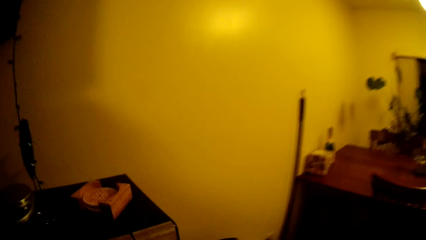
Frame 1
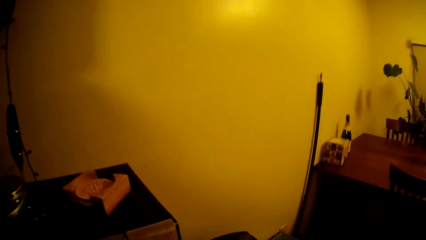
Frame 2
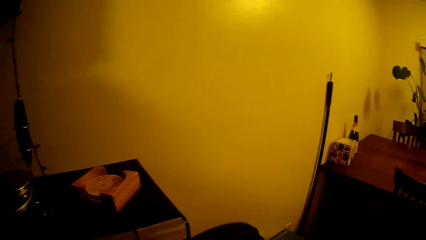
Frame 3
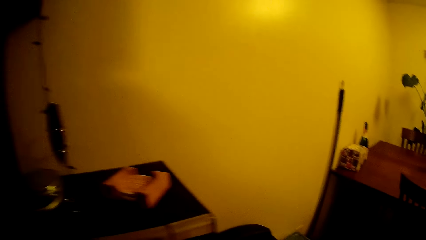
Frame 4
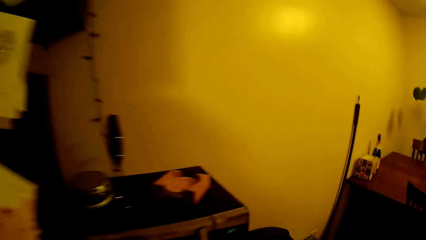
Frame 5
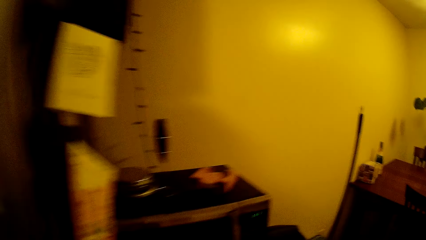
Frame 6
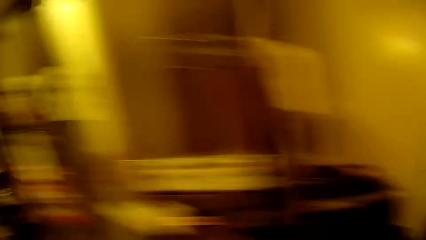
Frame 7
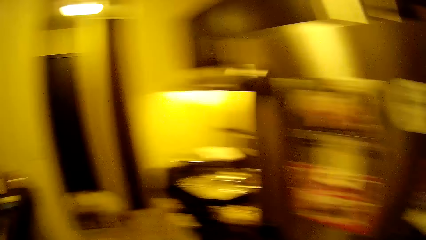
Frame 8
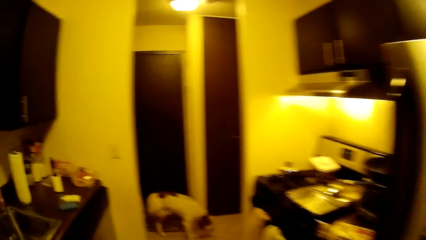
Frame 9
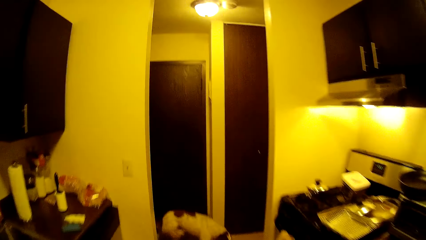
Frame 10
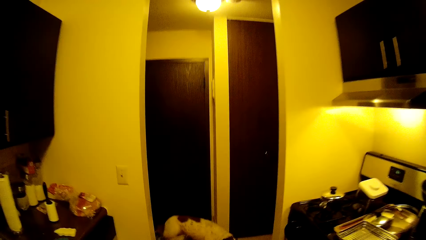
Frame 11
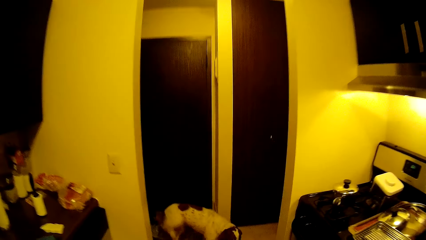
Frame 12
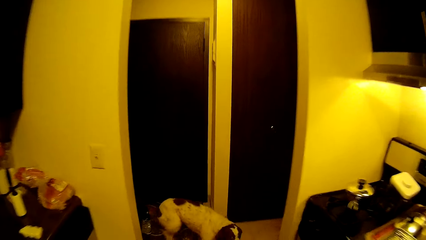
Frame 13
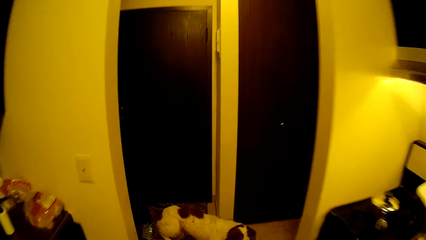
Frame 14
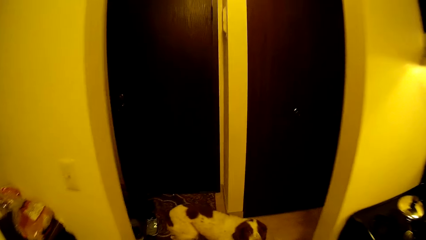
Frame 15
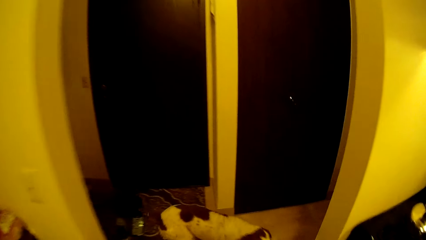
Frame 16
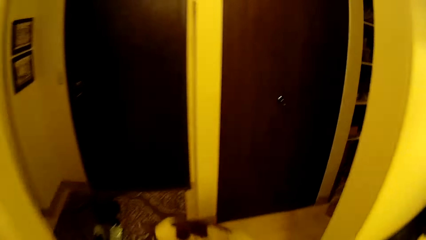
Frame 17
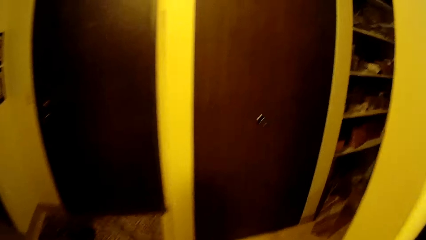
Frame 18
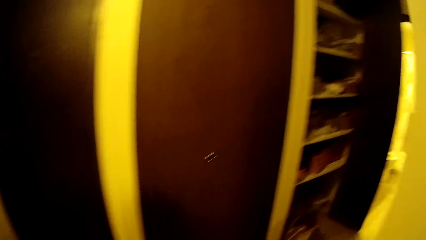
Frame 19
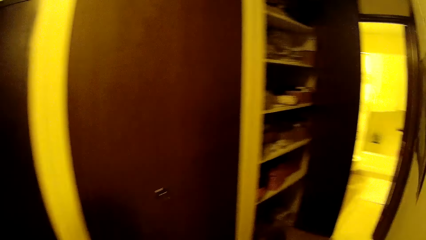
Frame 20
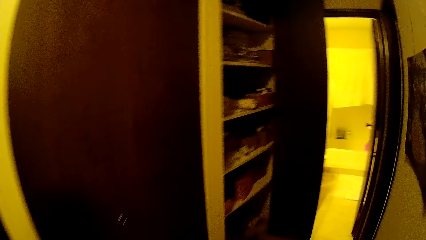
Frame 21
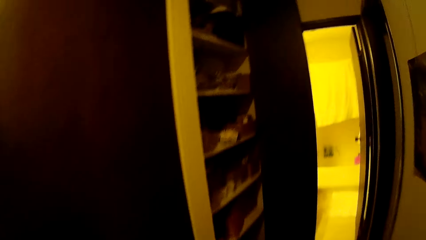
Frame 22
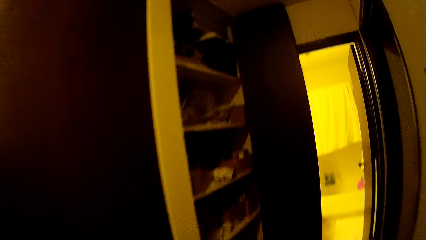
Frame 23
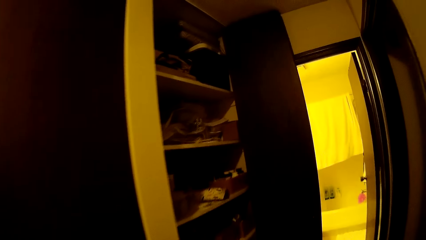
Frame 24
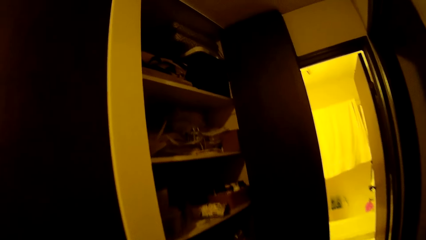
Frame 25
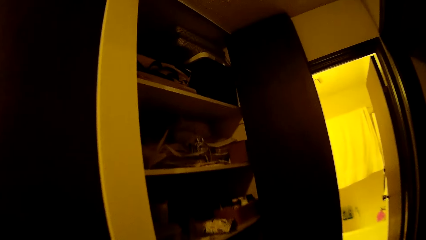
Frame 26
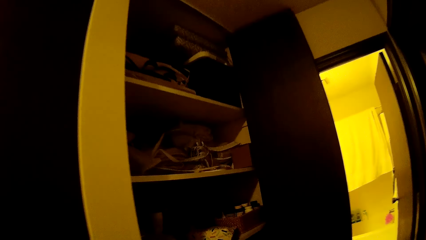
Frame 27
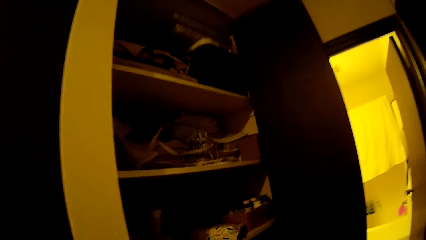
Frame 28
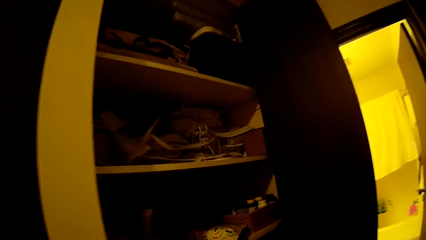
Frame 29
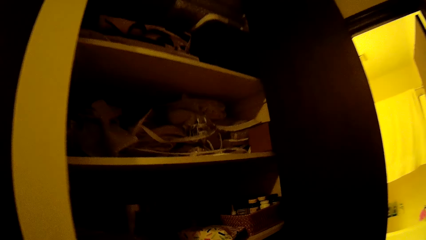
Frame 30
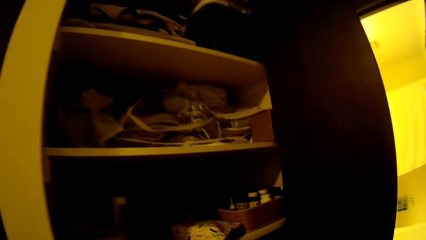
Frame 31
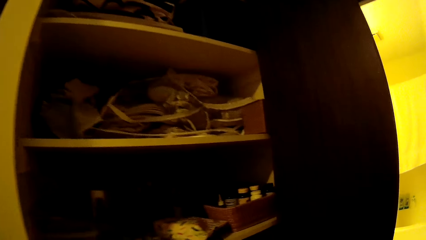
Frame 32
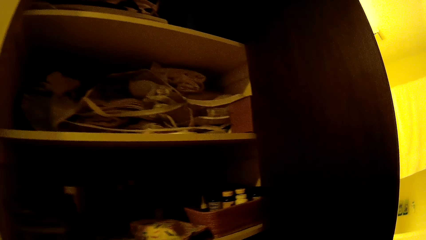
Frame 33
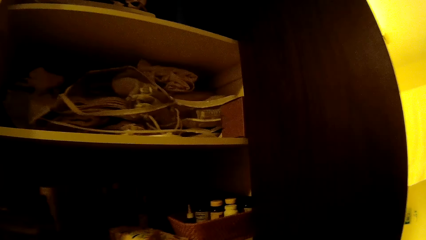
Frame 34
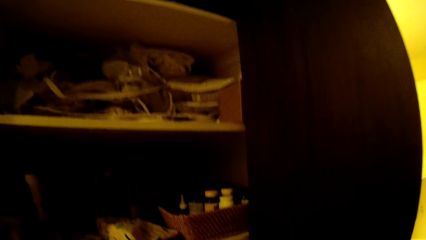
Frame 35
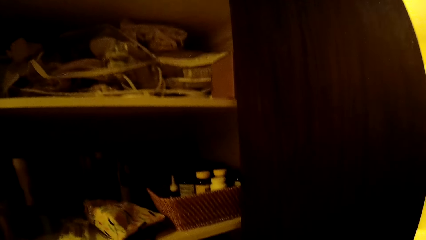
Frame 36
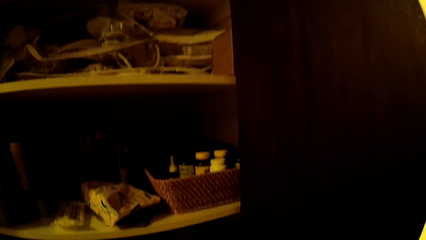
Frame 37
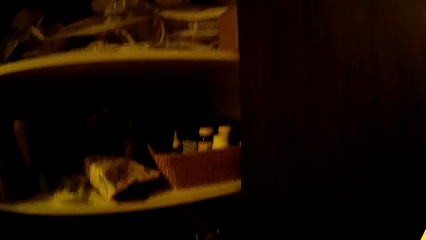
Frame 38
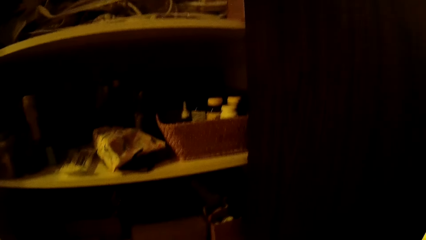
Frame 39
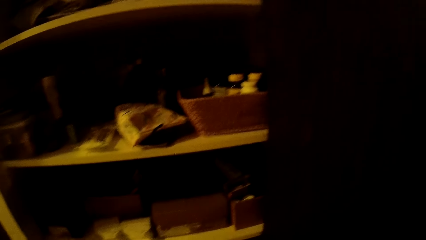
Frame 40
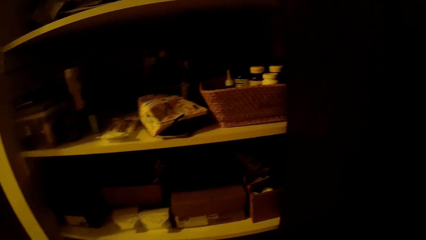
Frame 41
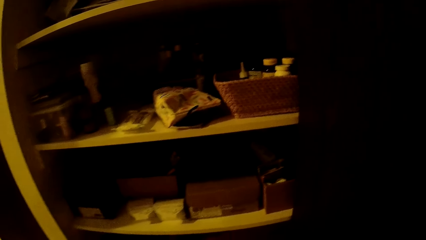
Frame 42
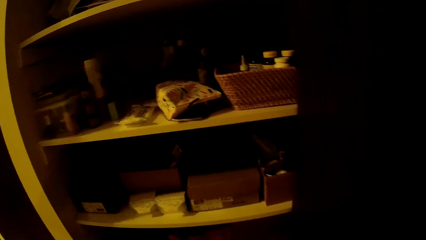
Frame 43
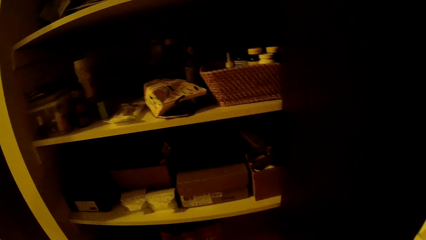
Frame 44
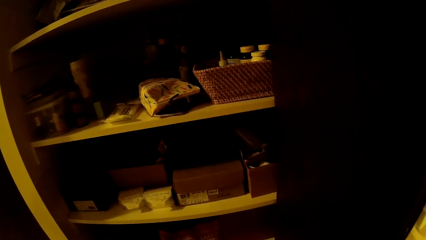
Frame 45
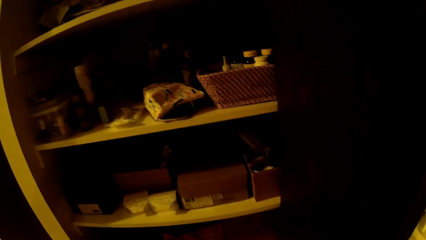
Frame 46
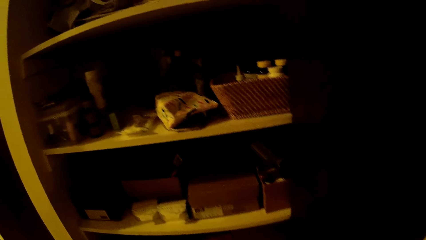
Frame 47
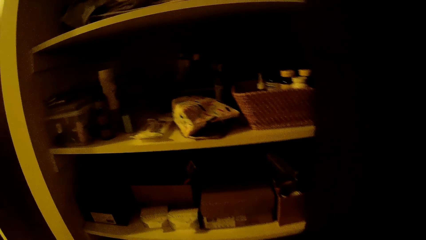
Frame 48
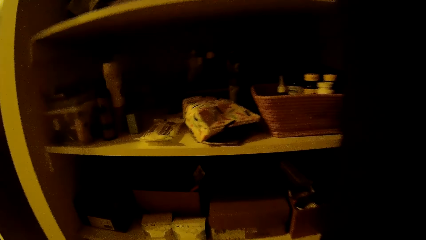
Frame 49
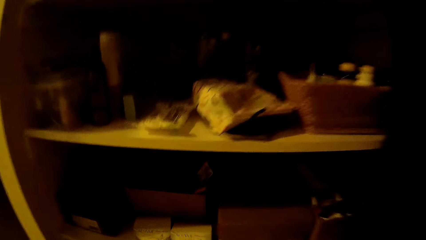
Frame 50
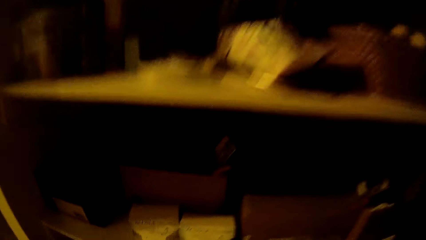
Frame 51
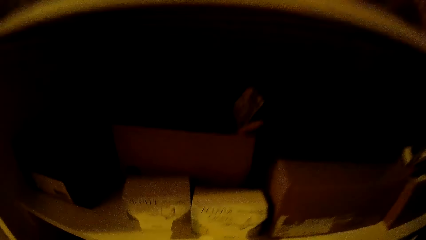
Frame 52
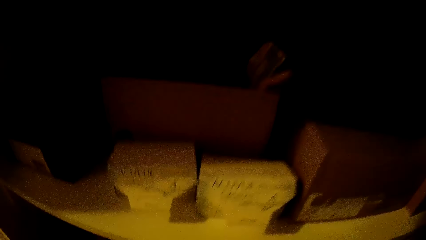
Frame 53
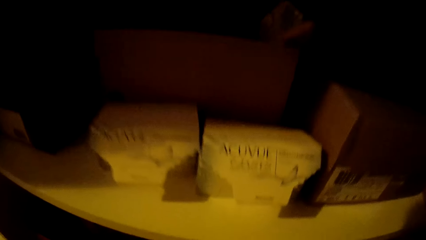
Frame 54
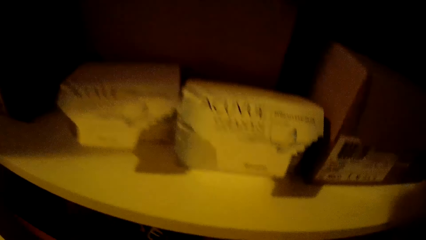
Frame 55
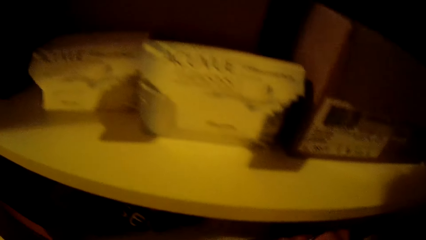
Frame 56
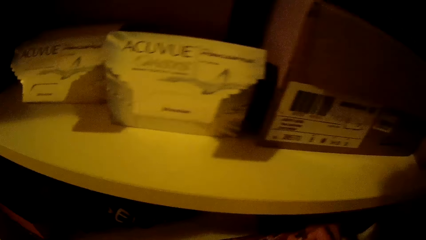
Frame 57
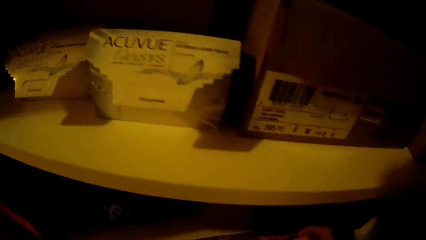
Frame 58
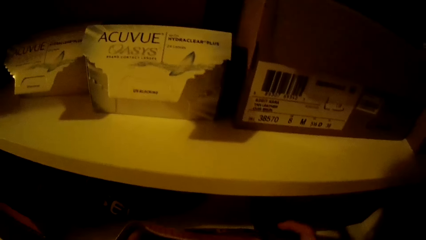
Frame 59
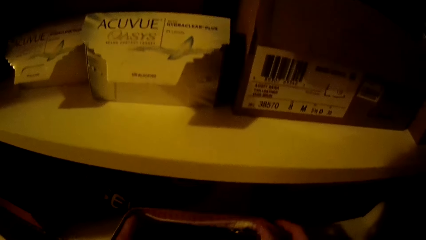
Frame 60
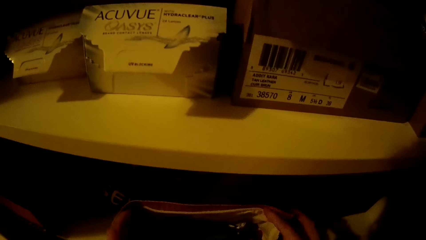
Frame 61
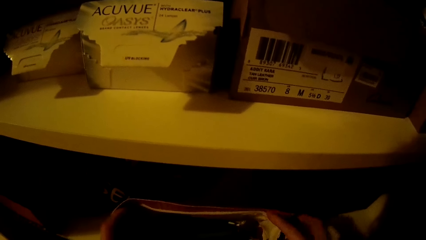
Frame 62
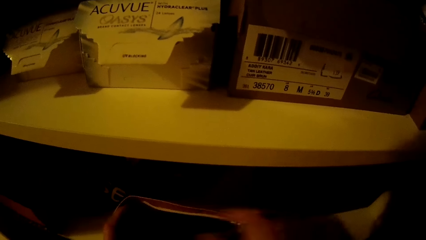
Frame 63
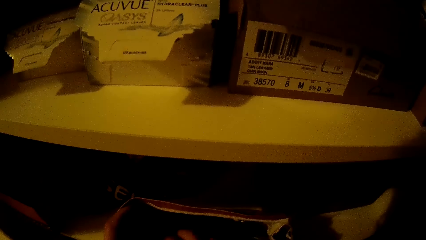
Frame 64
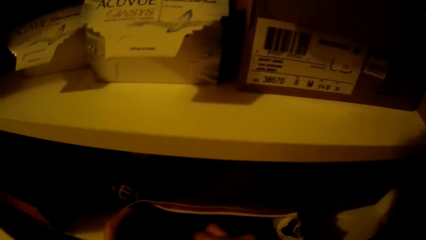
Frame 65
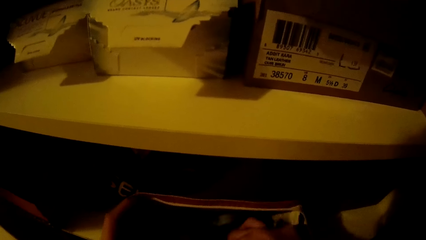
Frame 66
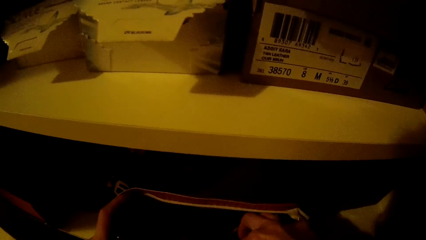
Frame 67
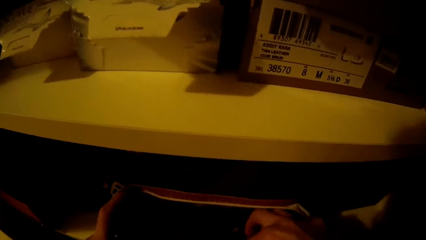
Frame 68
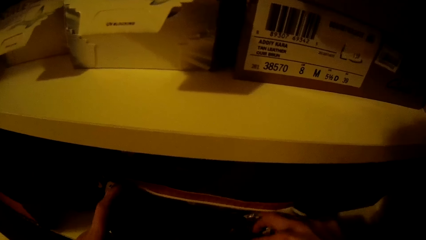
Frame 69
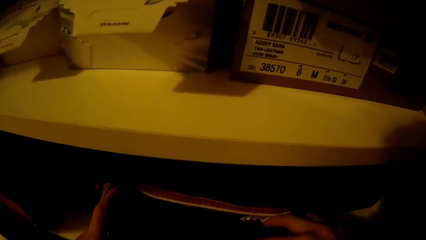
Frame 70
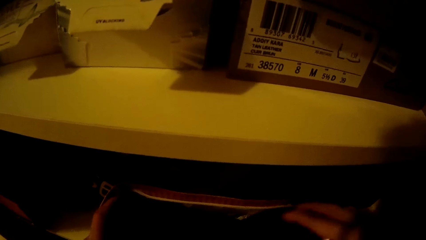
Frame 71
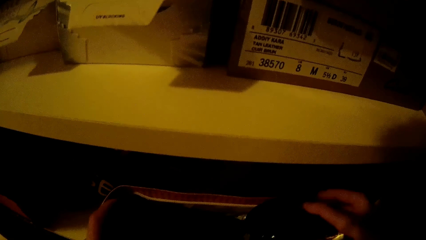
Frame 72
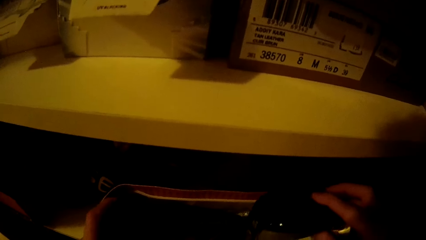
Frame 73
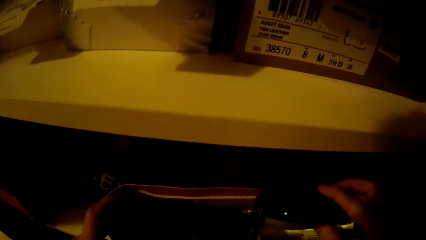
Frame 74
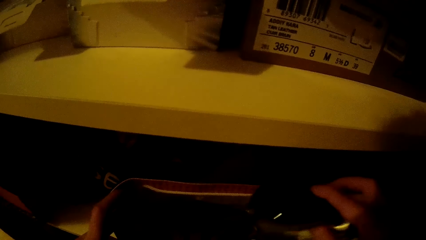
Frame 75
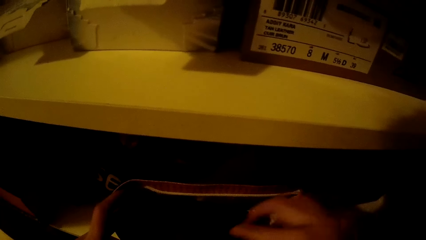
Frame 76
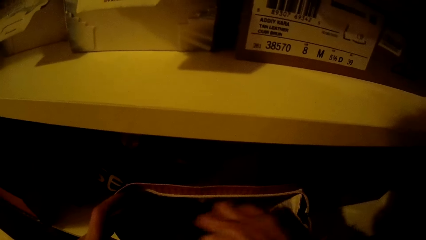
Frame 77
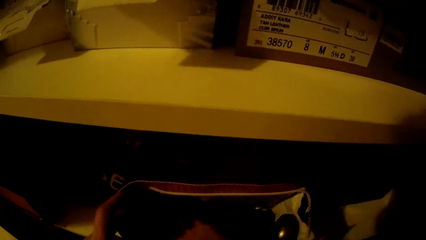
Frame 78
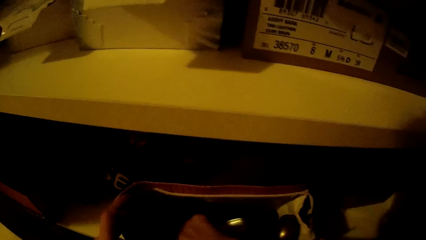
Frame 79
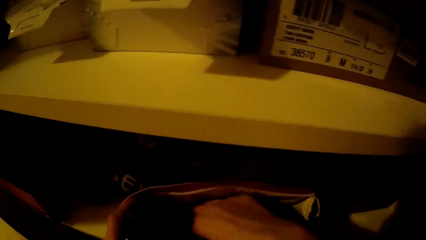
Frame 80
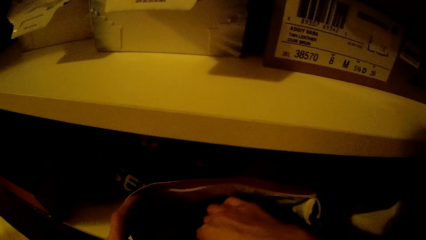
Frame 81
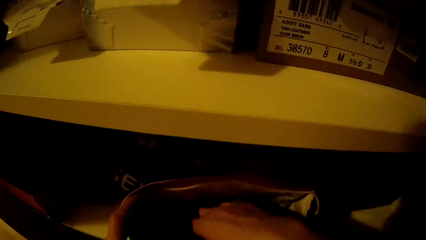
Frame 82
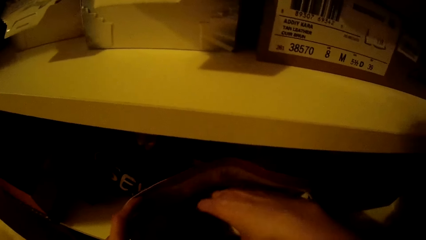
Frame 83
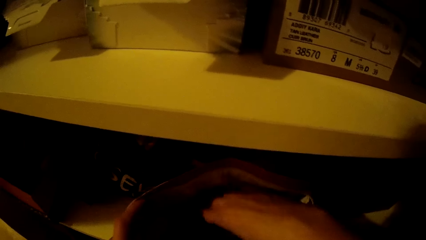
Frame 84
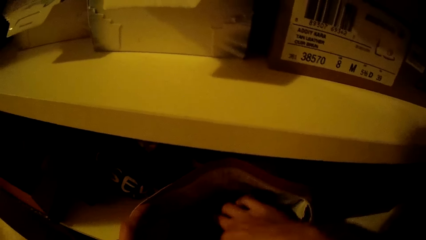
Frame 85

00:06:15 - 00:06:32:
The camera wearer turns around. She moves around the house. She searches a paper bag with her right hand.
